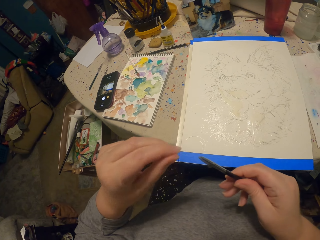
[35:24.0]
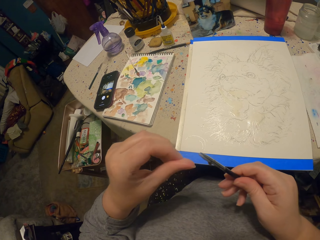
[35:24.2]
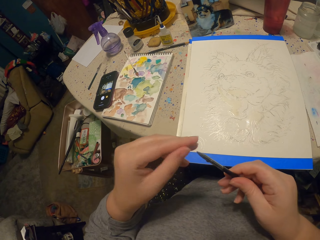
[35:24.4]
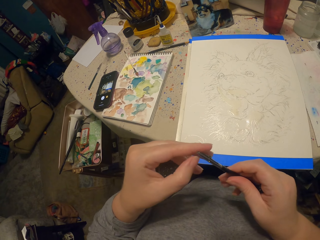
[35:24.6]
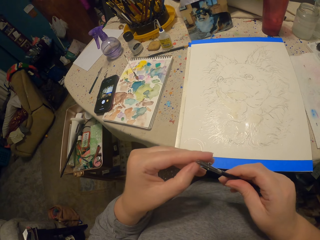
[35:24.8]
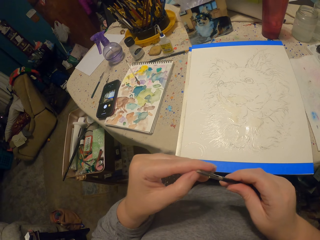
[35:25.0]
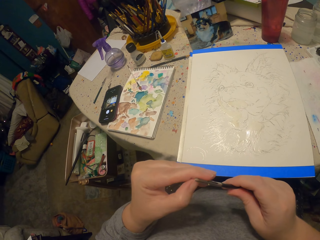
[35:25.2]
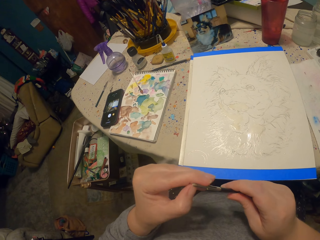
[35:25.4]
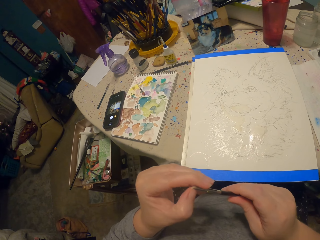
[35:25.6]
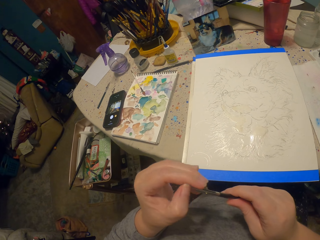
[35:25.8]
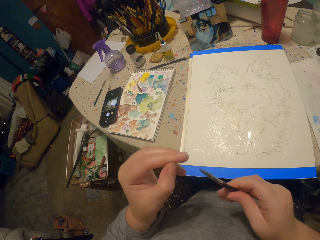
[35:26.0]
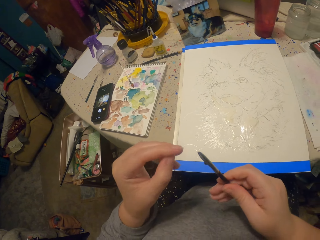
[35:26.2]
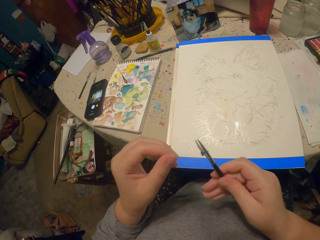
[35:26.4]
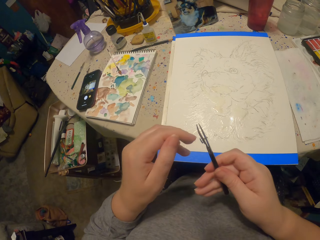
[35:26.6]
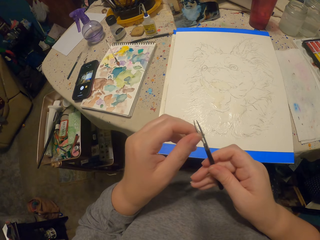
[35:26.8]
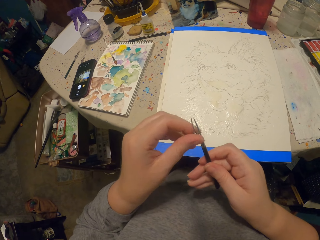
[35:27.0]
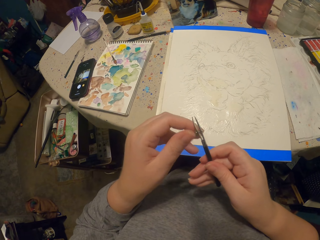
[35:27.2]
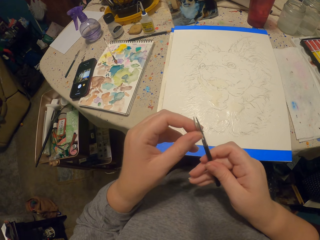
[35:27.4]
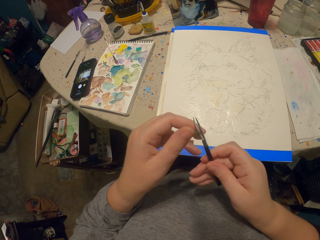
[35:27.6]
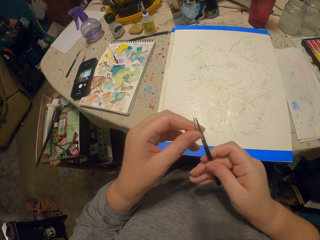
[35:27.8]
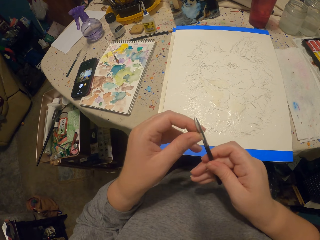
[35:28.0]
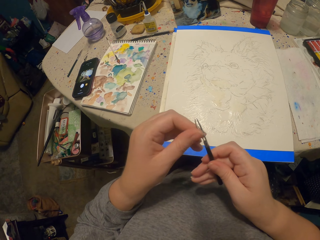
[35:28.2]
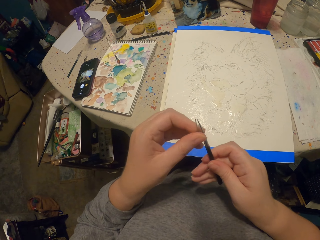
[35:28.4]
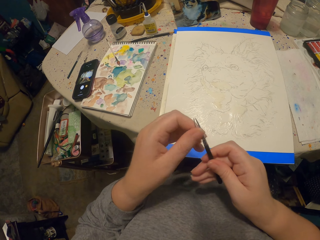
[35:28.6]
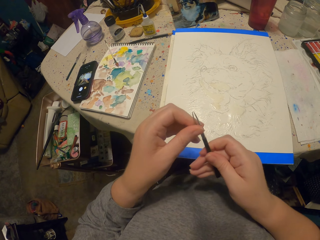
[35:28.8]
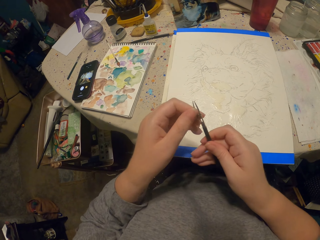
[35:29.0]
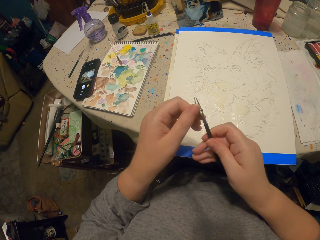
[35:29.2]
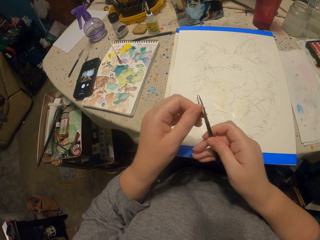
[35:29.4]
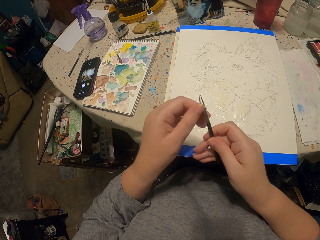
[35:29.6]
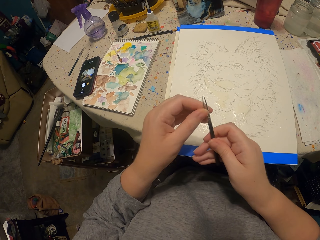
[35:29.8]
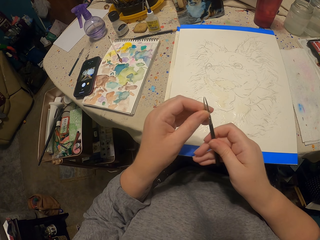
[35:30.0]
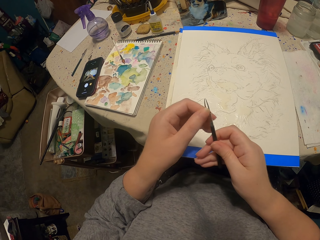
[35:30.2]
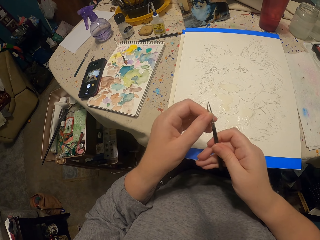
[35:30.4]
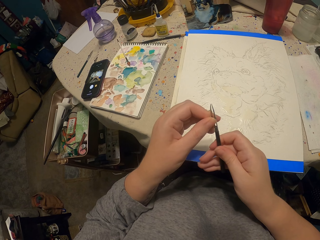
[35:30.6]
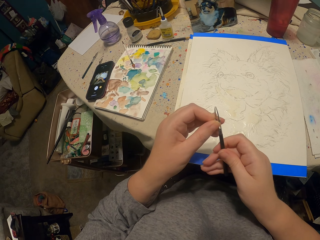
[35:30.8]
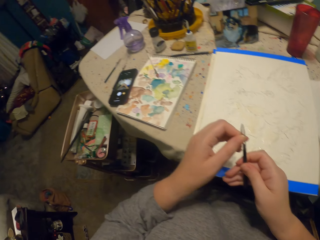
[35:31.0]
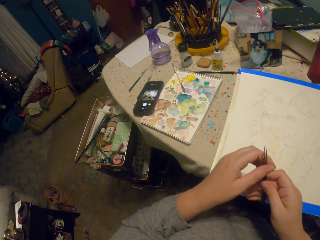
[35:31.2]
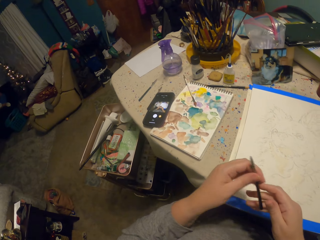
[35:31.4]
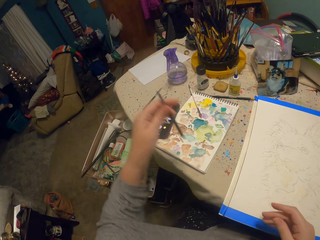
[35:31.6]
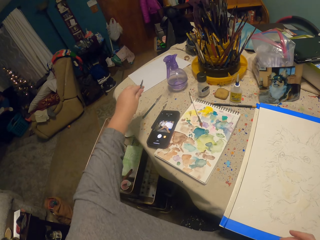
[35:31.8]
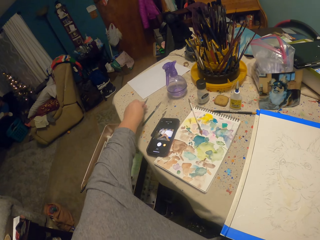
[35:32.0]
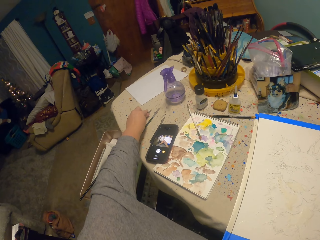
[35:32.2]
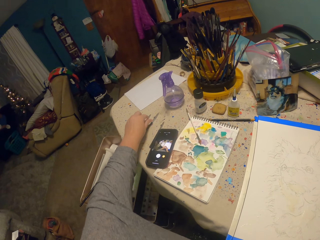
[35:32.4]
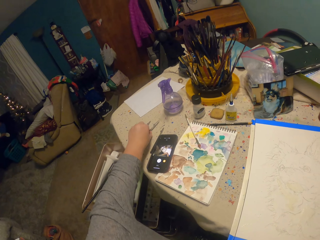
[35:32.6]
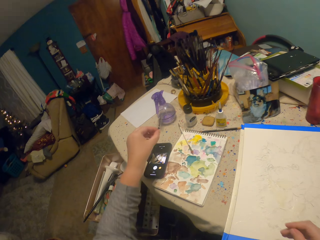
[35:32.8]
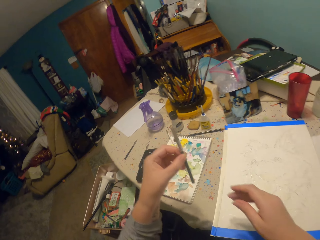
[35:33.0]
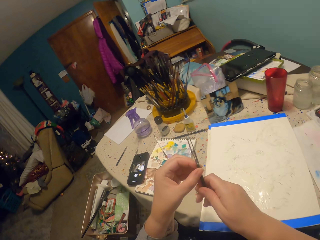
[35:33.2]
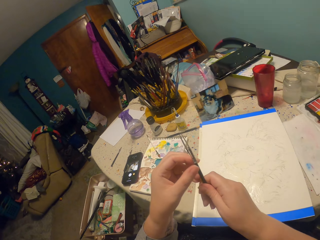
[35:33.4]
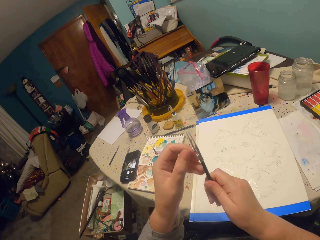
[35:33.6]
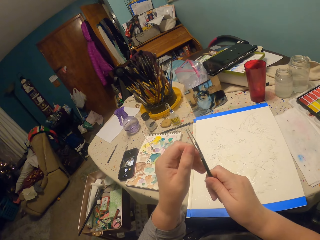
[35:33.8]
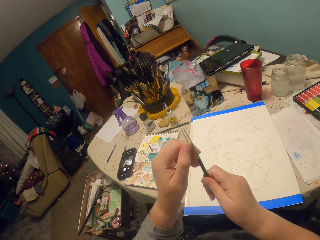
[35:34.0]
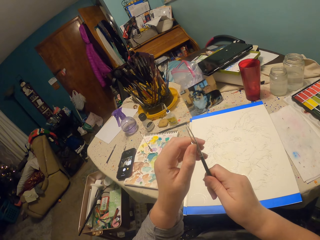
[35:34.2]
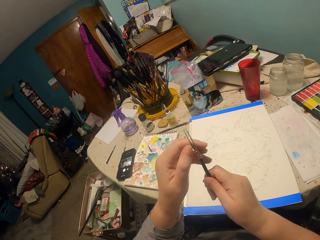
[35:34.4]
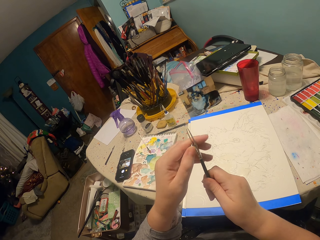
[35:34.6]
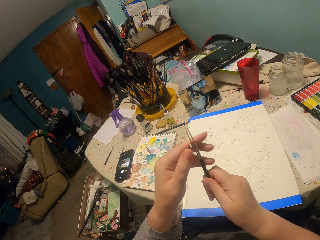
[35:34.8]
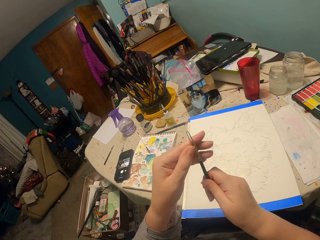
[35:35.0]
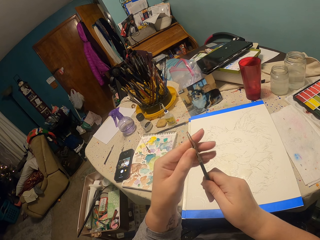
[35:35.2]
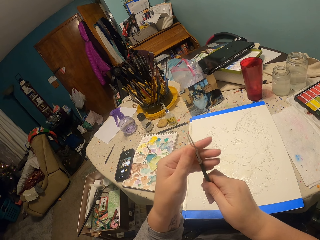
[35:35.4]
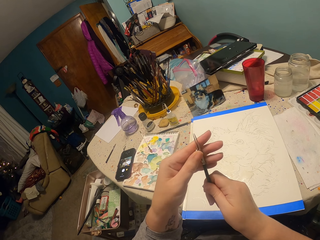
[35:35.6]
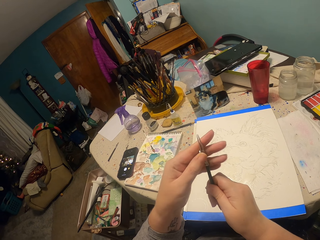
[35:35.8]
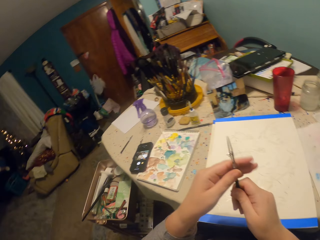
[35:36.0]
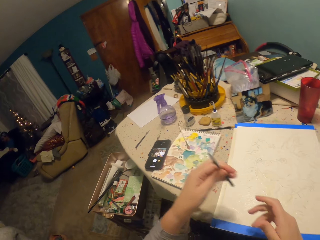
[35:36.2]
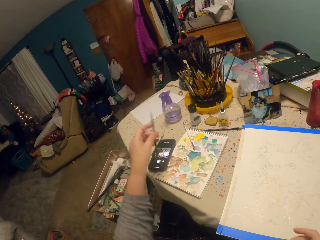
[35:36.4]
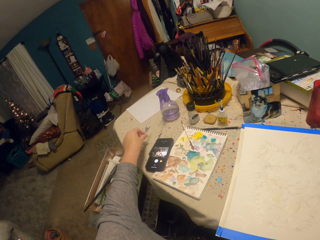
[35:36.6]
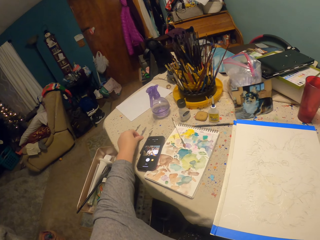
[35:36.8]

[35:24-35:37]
The camera wearer adjusts the brush. They put the painting pen or brush on the table. They pick up another painting pen, hold the brush, and adjust the pen's tip.

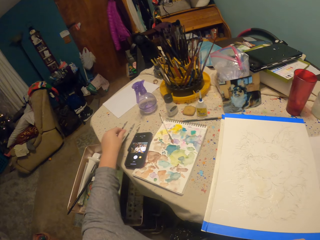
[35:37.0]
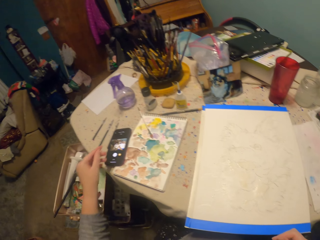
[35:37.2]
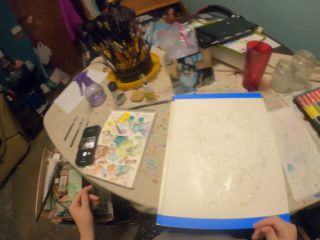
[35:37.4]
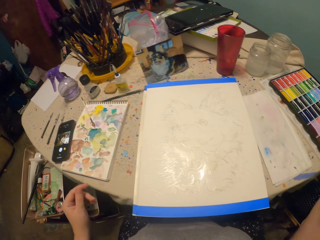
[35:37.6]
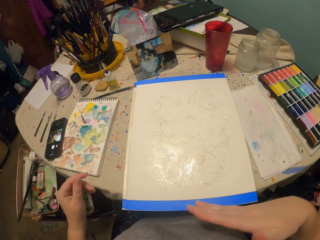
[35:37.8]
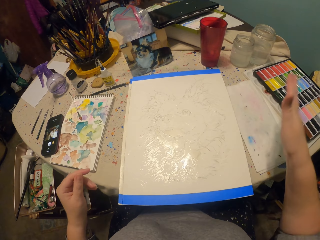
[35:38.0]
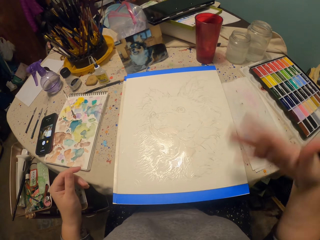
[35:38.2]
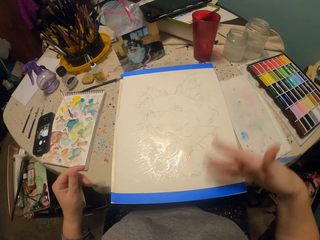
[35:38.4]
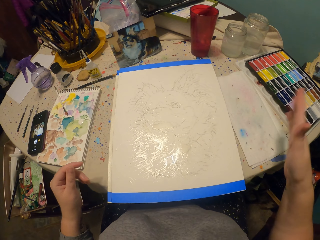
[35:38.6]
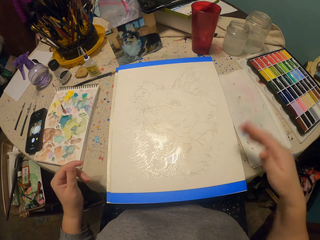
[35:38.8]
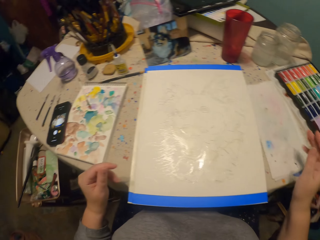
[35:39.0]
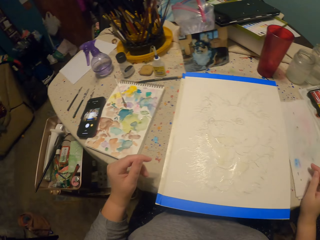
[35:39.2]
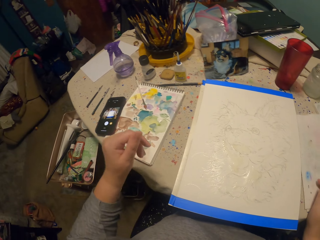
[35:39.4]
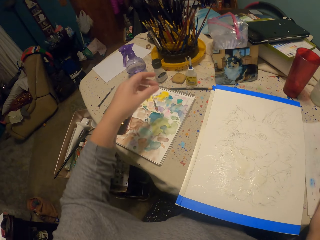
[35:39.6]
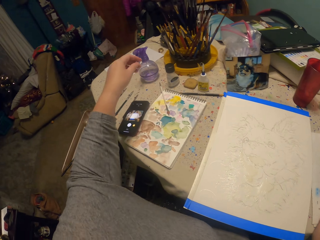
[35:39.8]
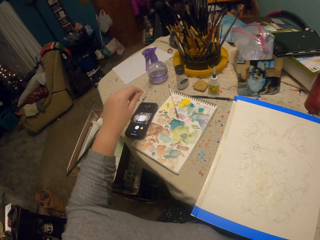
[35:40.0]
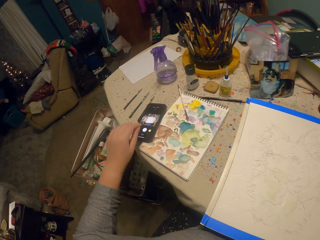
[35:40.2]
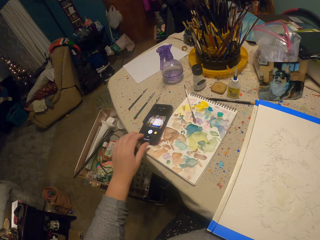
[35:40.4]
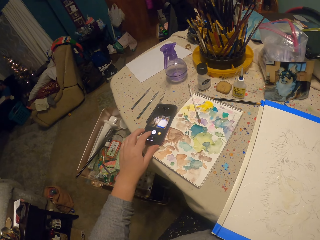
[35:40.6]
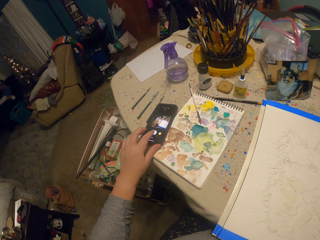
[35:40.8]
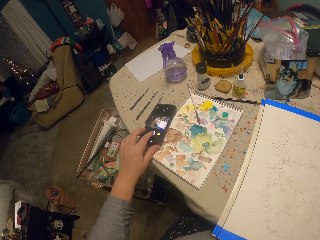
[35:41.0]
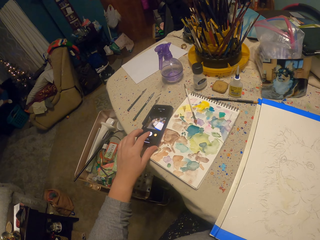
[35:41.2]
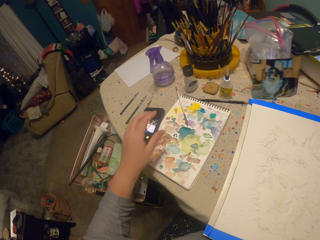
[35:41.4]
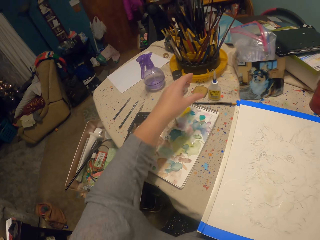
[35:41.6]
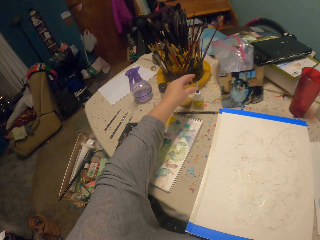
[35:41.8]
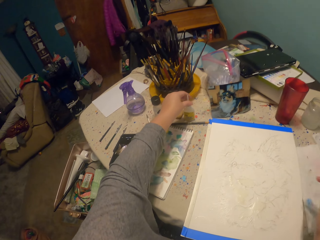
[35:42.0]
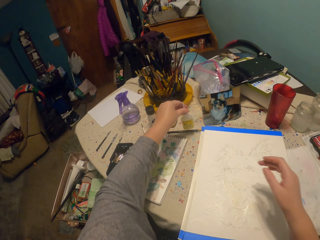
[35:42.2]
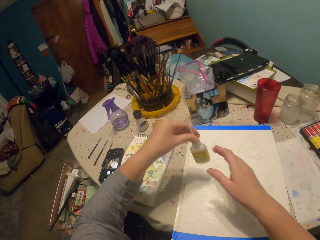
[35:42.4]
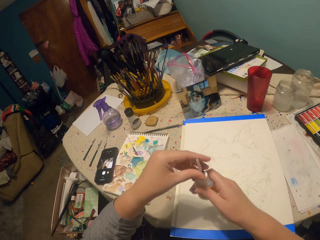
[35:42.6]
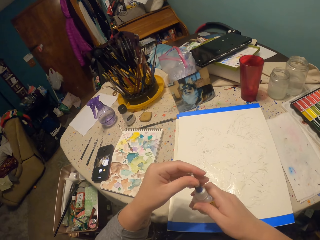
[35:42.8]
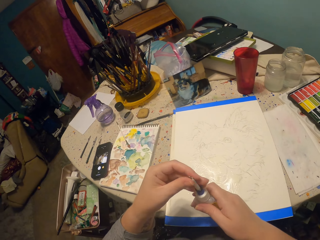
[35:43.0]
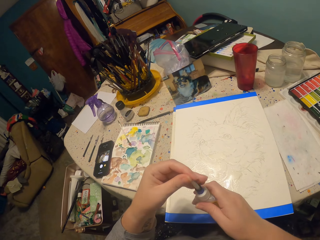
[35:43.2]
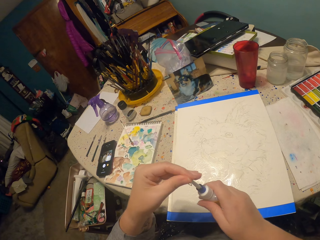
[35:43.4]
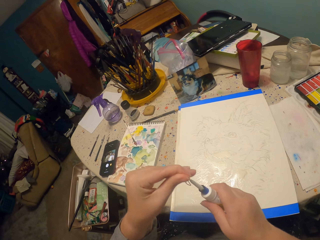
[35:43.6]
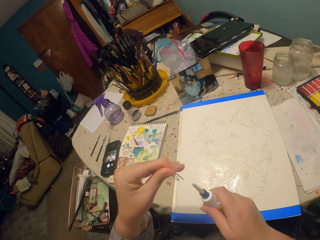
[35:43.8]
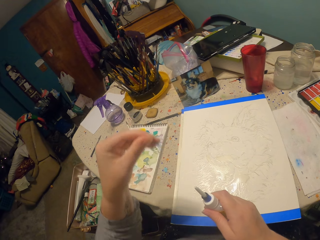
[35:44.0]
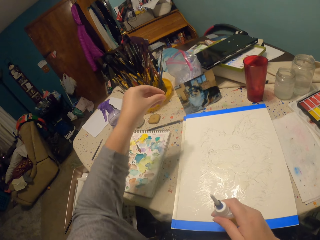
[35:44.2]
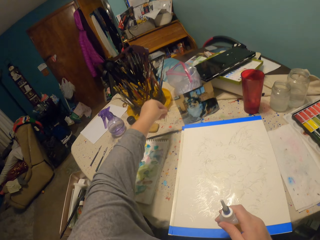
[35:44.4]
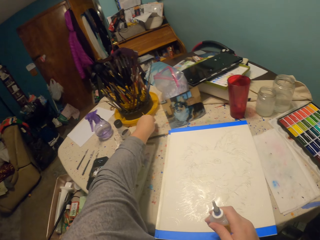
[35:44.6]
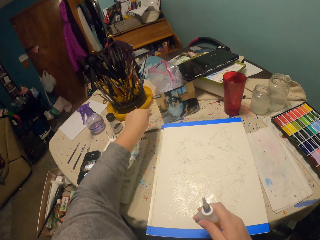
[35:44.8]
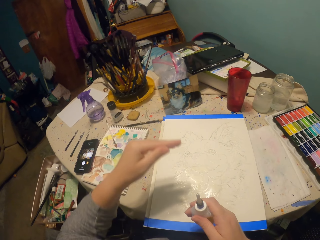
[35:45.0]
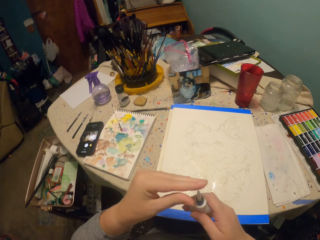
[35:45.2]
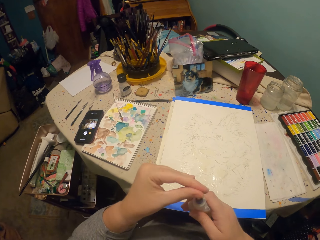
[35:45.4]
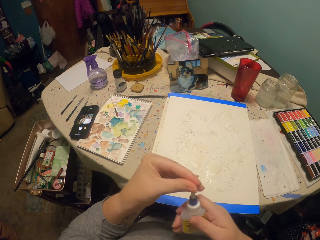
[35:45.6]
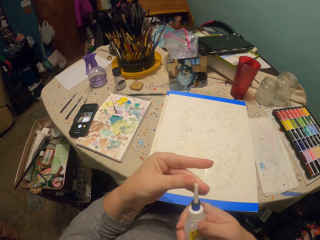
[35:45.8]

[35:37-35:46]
The camera wearer puts the pen on the table. They blow the picture. They touch a button on the phone screen. They pick up an ink bottle or paint, hold the paint, and open the bottle. They put a needle on the table.
